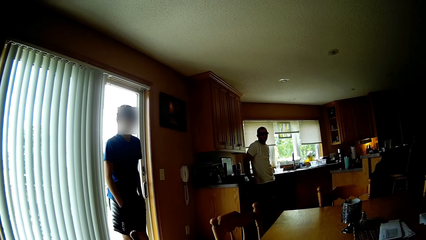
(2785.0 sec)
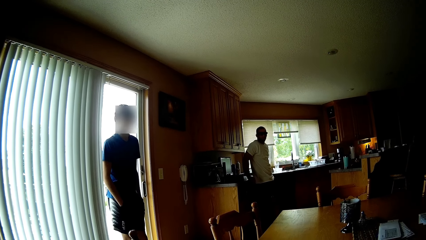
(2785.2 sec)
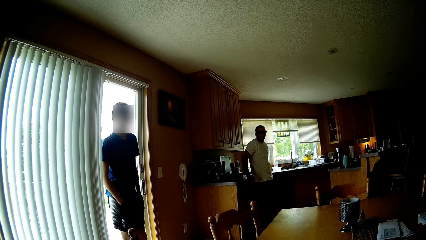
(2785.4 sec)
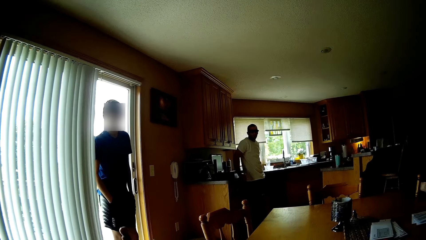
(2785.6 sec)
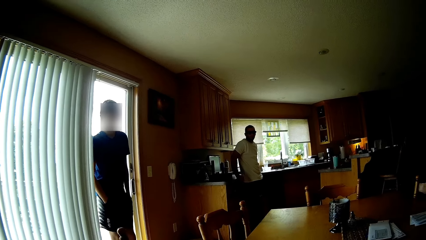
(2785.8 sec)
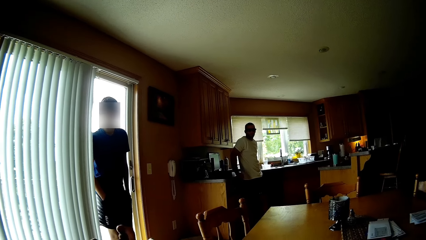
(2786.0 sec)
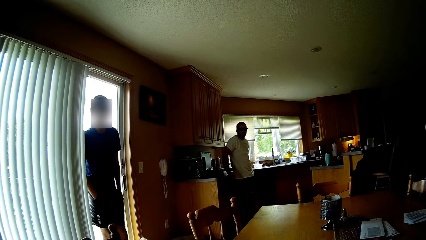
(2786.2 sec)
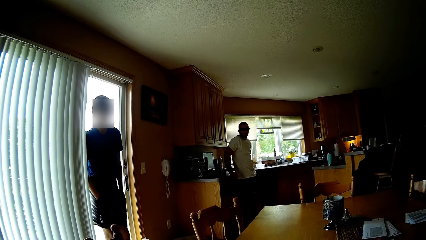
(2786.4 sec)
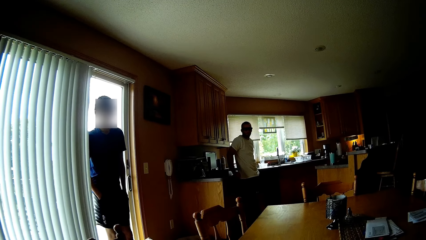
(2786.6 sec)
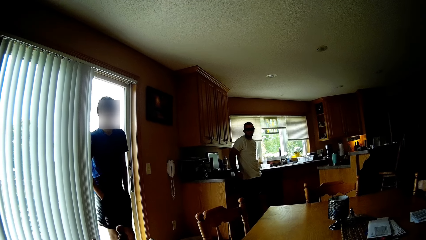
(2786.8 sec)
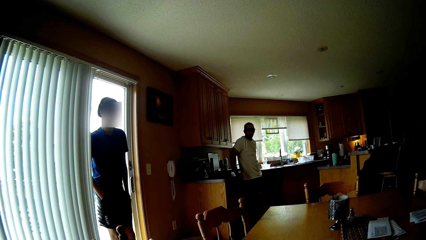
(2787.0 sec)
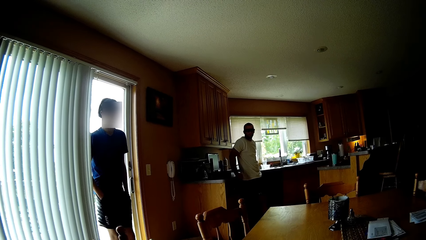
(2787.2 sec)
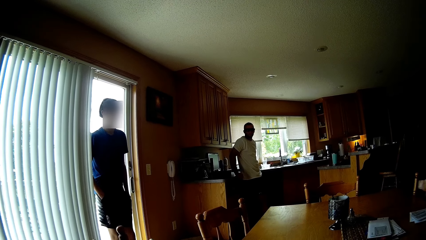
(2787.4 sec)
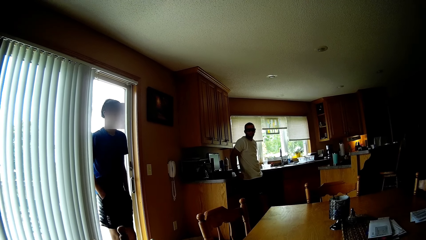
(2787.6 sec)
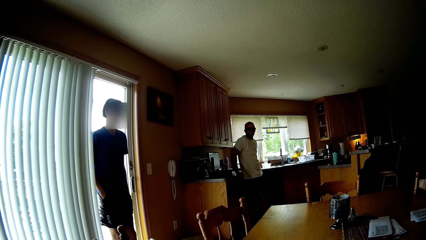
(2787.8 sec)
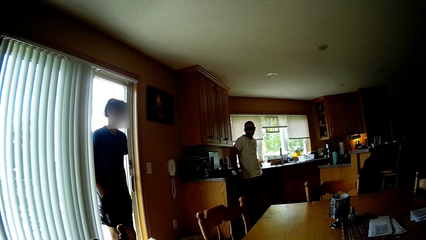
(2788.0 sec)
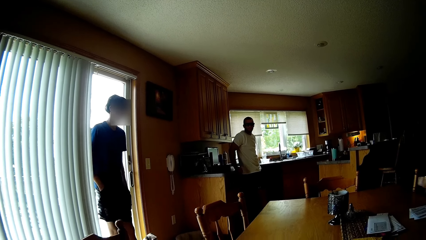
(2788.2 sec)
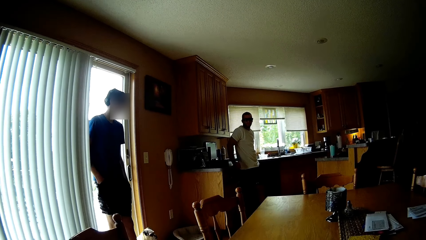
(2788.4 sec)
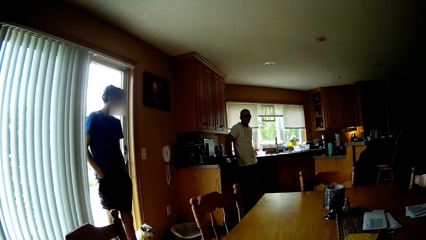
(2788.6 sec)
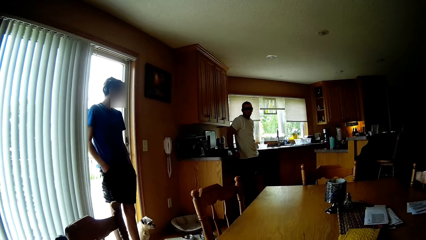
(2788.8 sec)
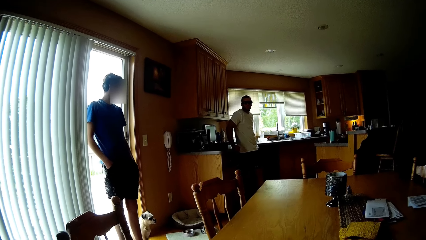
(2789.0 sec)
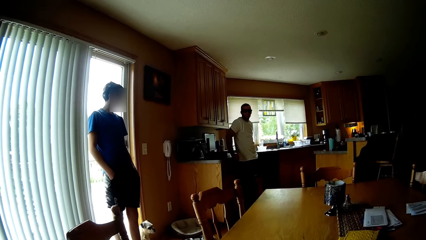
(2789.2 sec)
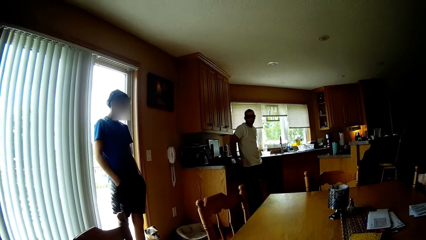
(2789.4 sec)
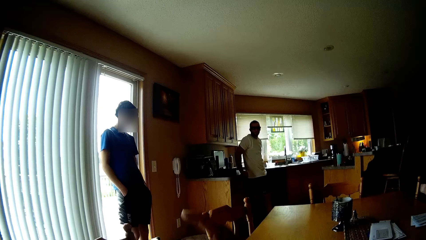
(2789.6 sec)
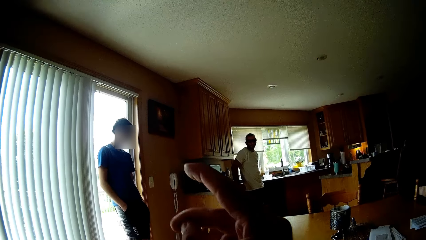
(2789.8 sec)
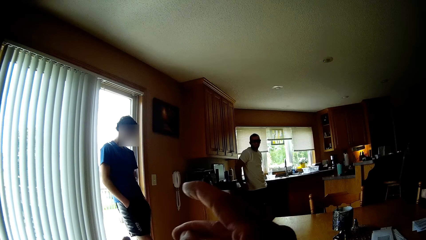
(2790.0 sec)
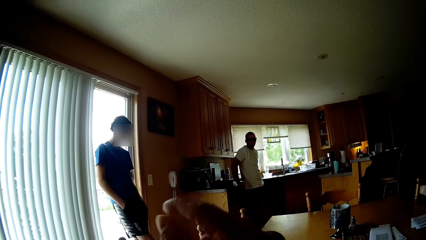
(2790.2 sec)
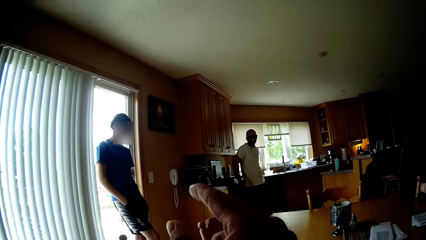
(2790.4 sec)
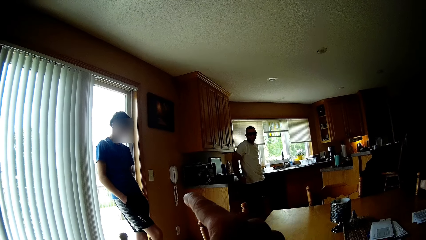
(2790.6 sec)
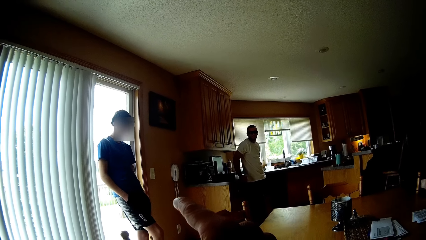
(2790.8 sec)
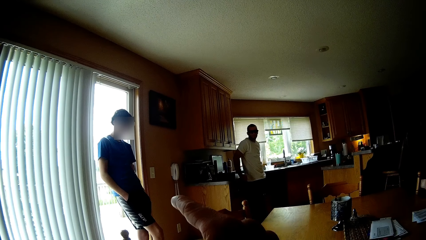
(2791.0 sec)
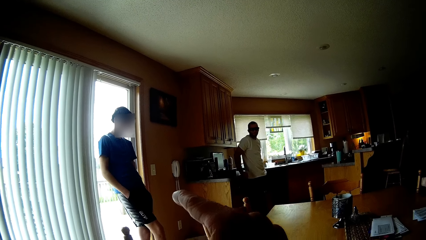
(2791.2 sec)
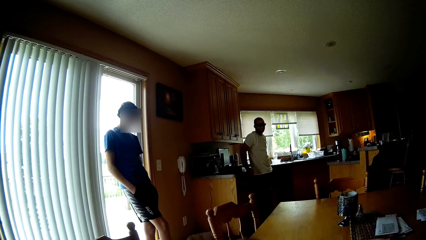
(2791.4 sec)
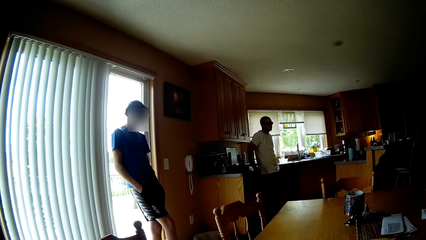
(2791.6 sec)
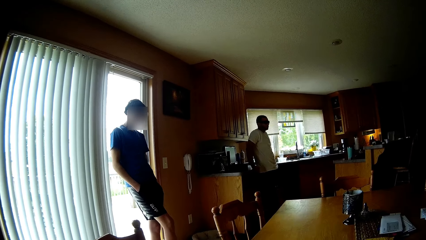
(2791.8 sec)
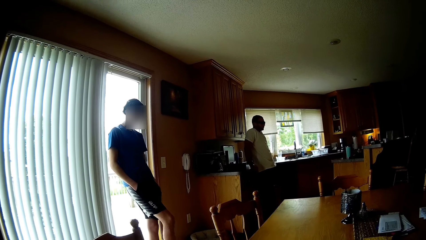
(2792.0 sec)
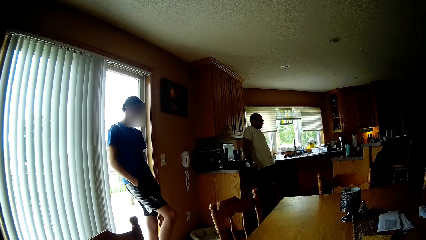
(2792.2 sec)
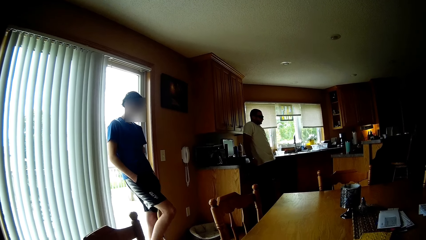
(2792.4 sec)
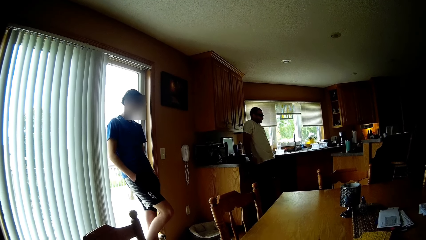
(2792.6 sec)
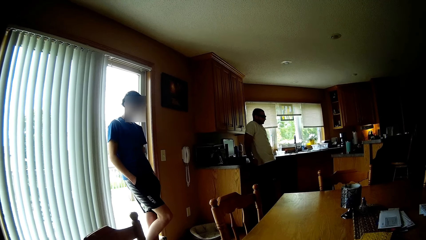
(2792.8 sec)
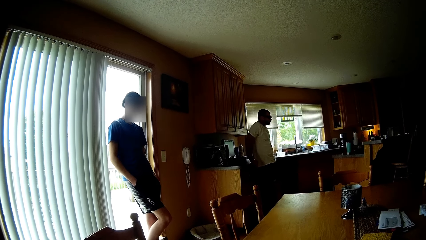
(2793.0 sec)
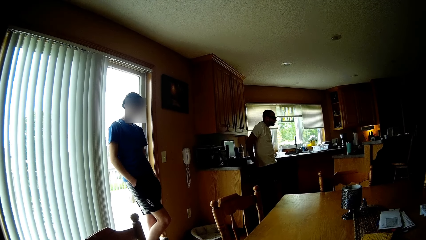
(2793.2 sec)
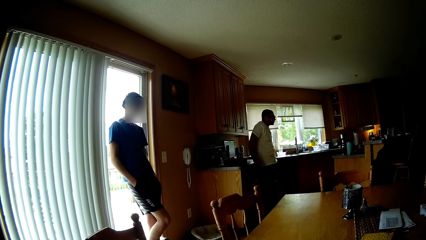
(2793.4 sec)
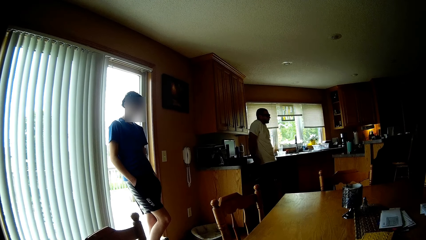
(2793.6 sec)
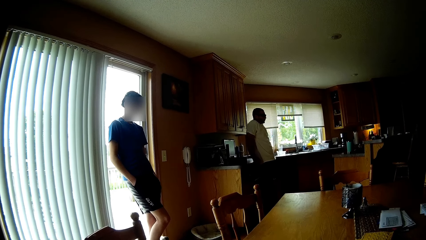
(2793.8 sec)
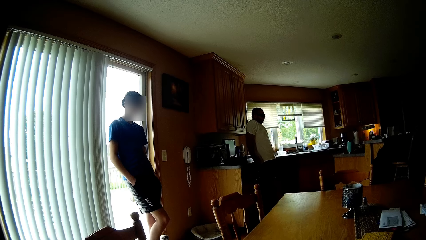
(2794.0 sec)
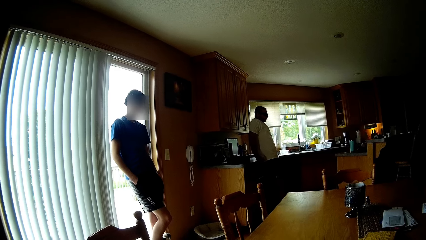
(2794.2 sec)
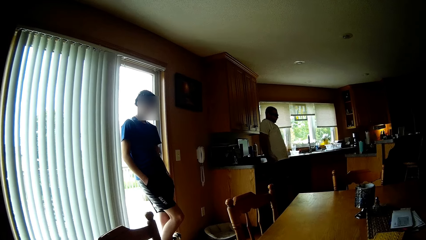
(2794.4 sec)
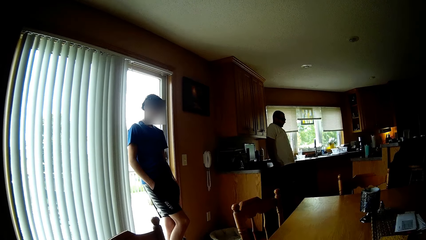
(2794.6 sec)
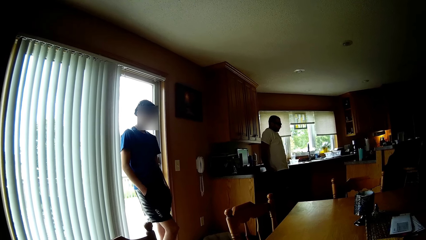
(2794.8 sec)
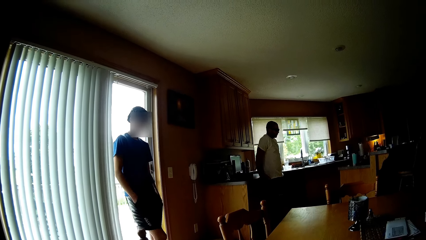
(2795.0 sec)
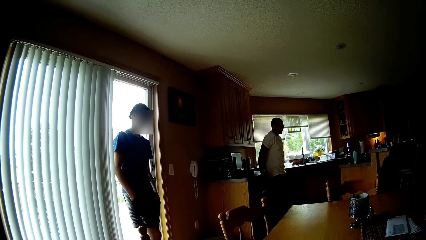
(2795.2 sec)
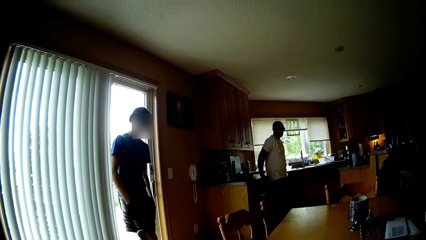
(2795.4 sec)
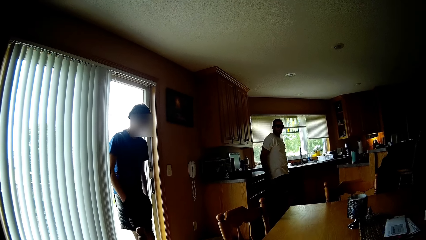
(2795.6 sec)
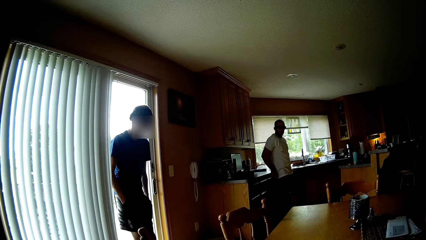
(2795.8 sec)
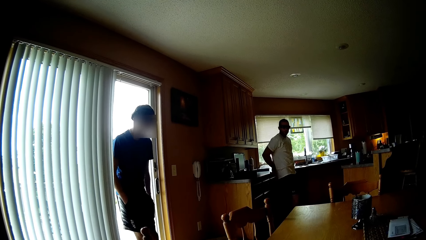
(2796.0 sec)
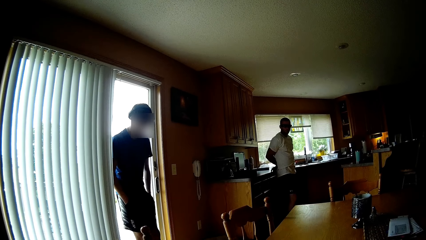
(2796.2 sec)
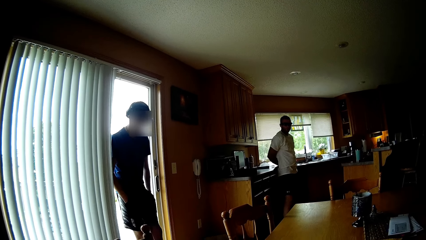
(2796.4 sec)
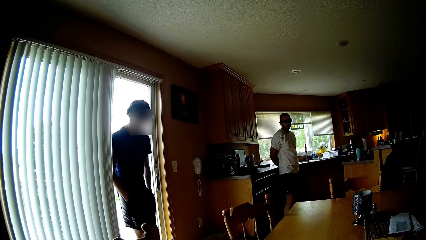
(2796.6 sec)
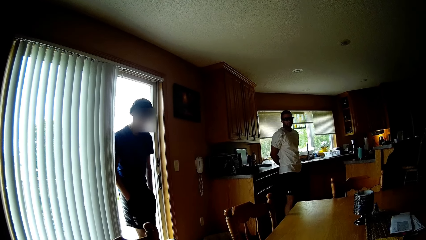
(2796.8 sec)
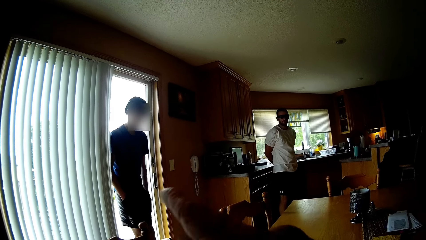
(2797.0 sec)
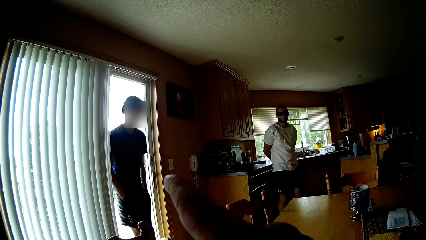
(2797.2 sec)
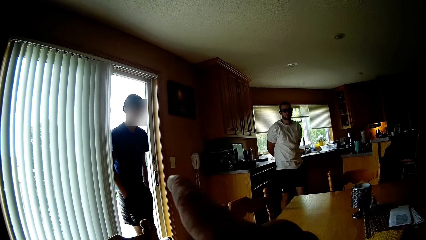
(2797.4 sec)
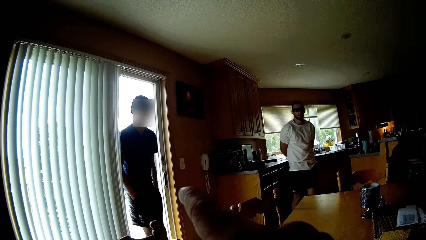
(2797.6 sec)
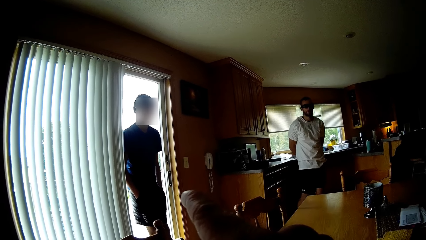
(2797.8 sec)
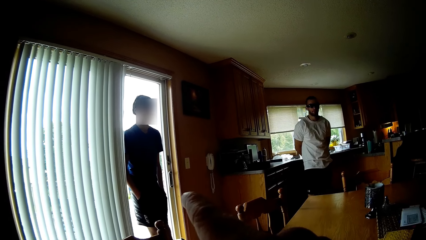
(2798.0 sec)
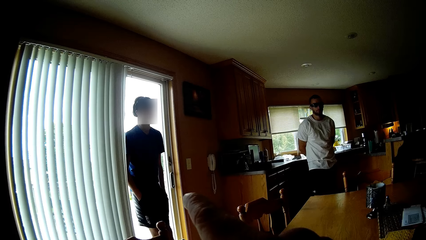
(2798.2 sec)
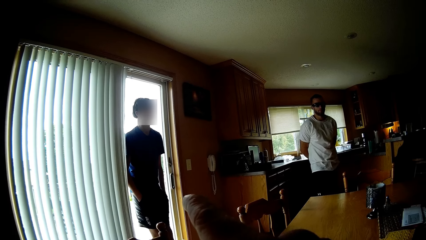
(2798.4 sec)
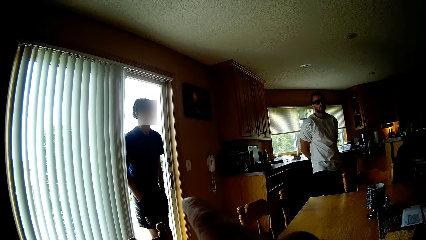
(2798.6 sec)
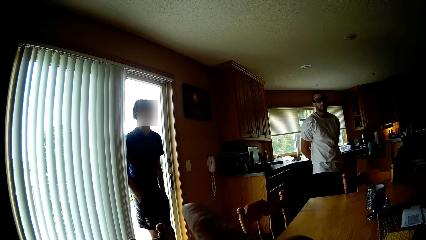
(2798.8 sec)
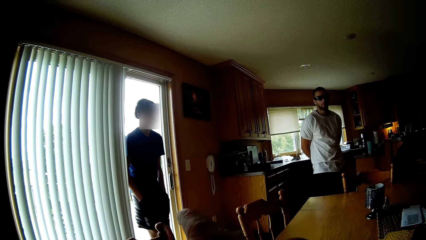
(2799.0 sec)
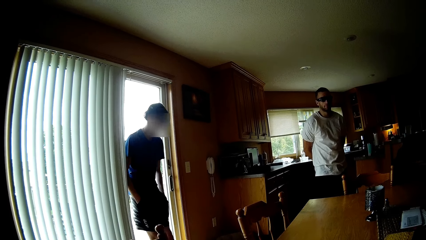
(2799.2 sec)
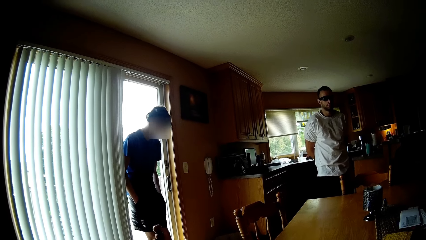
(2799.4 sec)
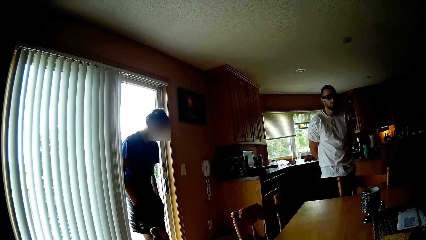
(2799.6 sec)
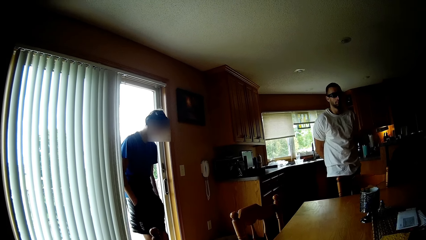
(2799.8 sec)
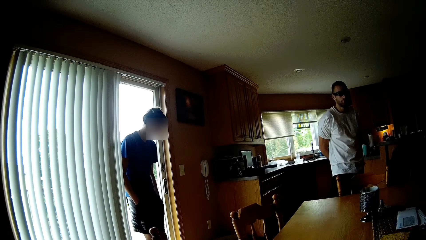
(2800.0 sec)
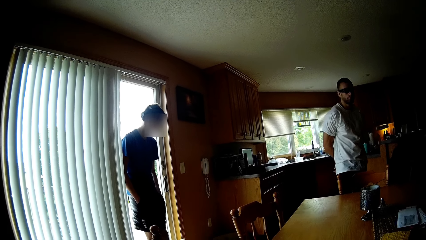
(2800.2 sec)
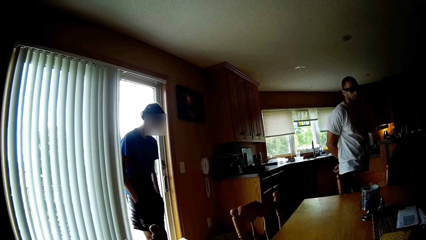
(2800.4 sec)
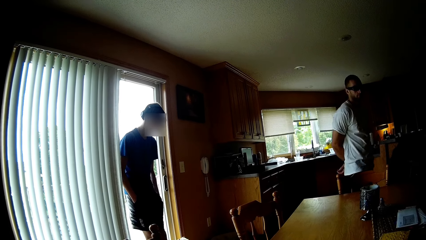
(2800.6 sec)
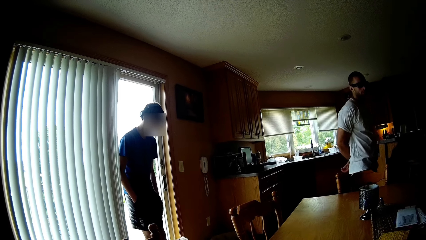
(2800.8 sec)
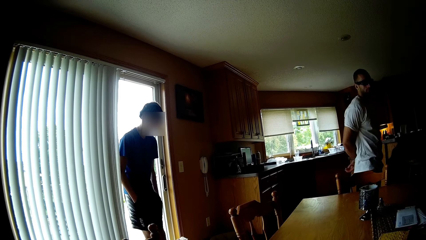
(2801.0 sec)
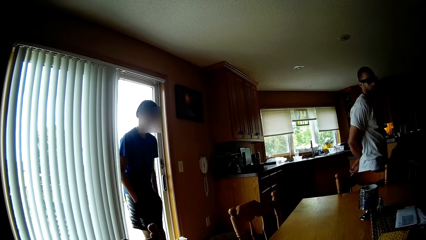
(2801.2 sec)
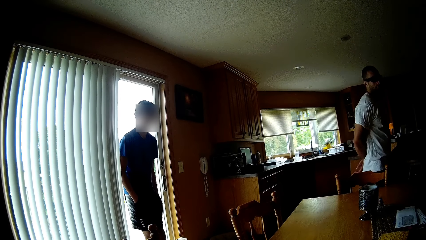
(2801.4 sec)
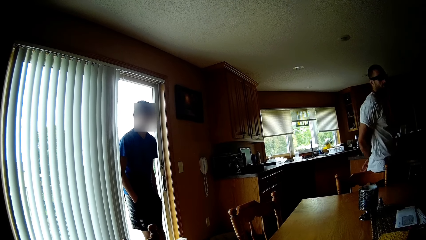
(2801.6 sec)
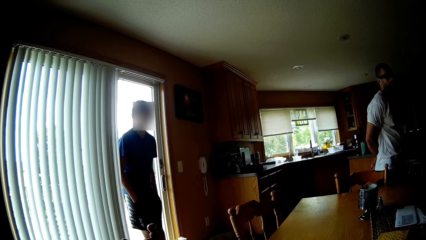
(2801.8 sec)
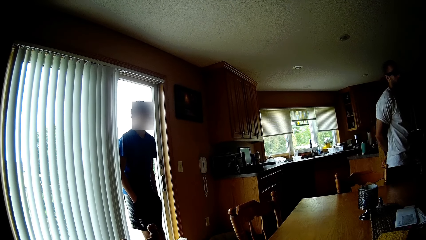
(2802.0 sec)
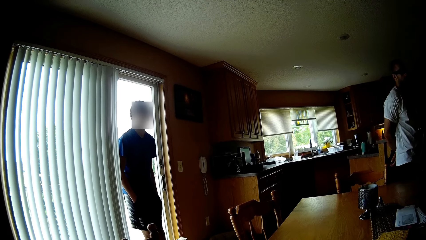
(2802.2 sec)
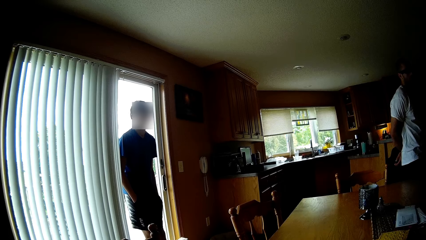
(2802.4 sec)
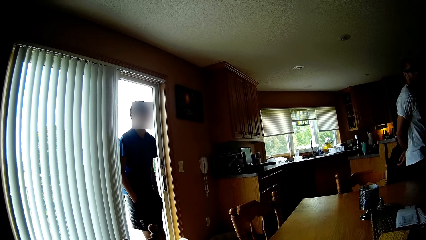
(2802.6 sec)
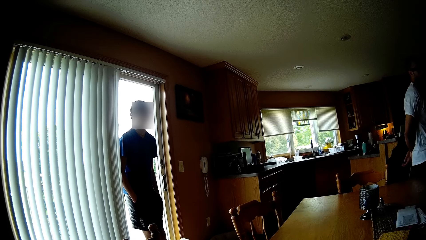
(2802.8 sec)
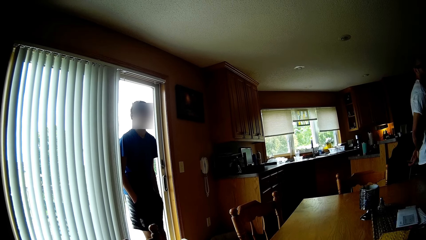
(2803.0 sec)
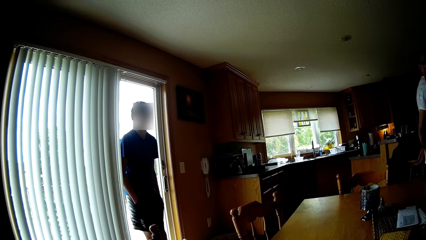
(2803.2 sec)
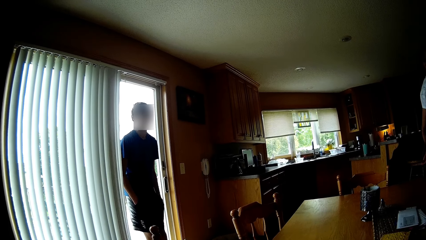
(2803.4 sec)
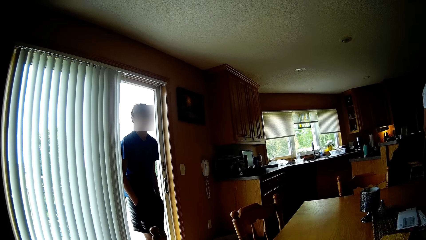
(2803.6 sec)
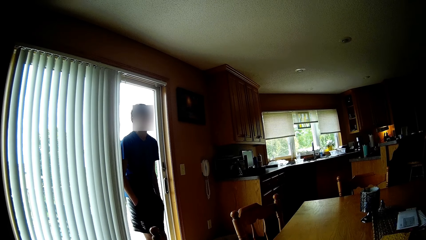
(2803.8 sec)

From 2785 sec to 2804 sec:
A man leans against a counter. The camera wearer speaks and points to another man. The other man speaks to the camera wearer and leans against the door. The camera wearer speaks. They point to the other man. The first man walks in the house. The other man speaks to the camera wearer.
